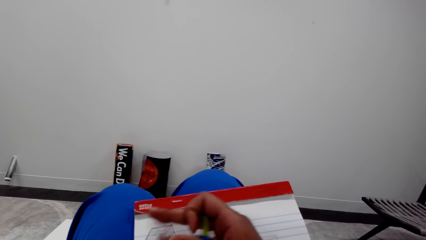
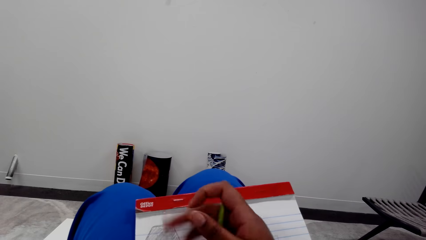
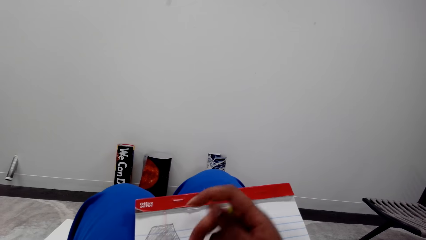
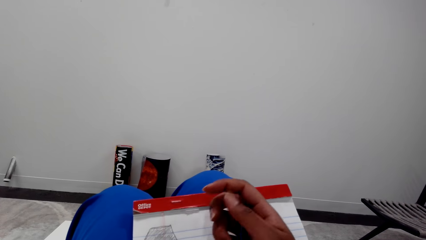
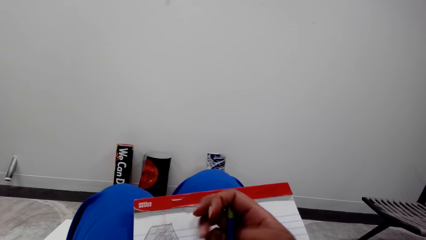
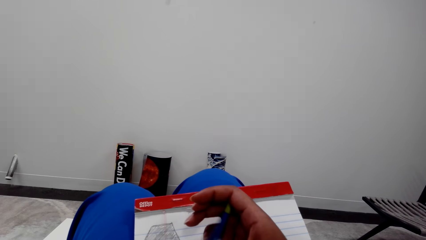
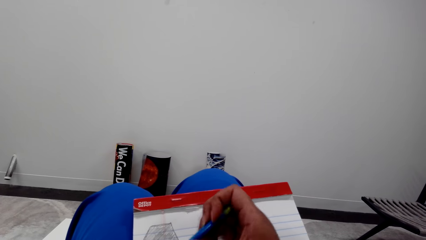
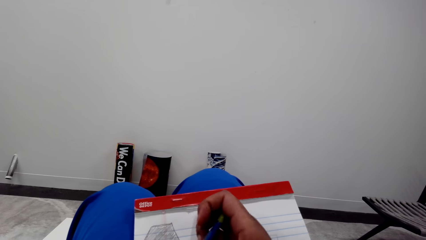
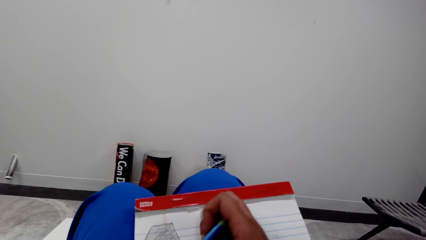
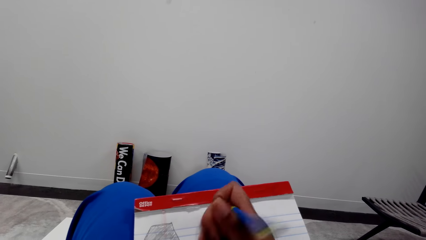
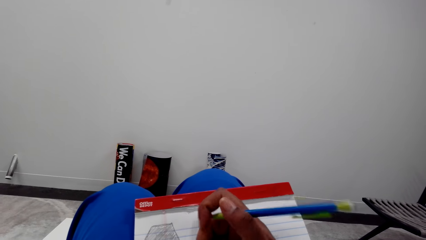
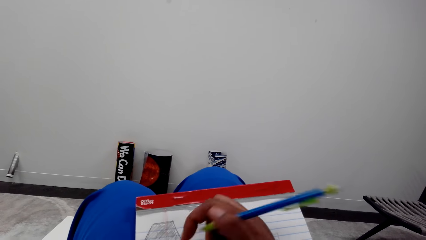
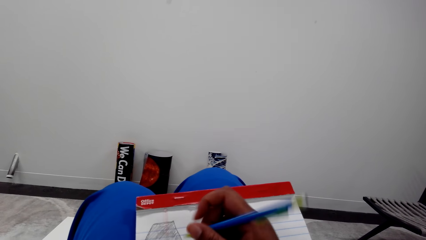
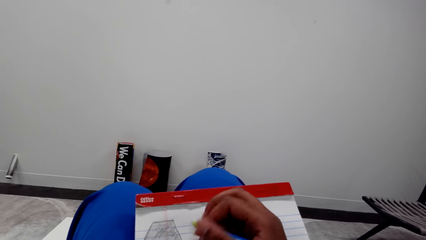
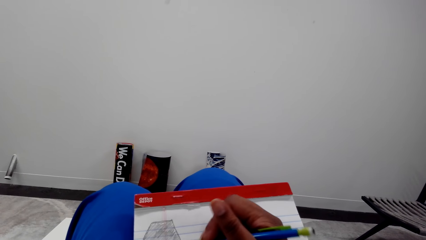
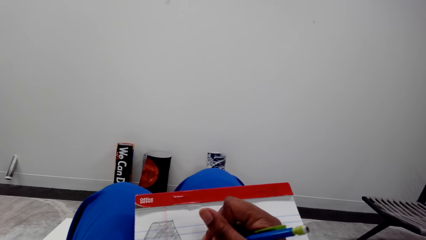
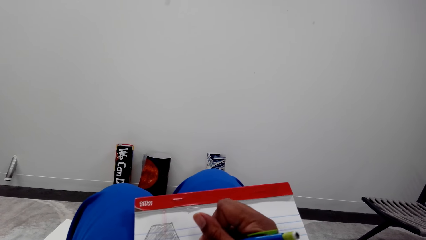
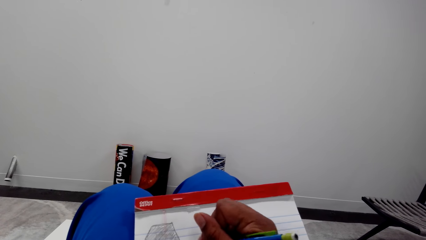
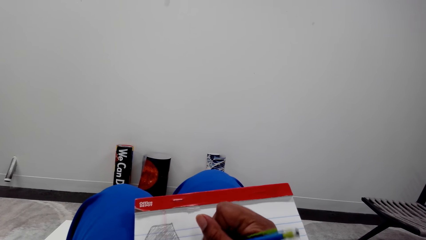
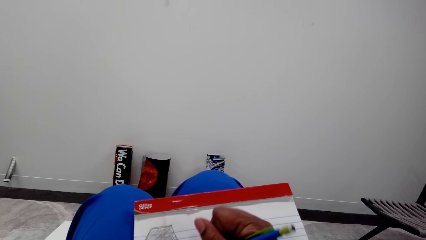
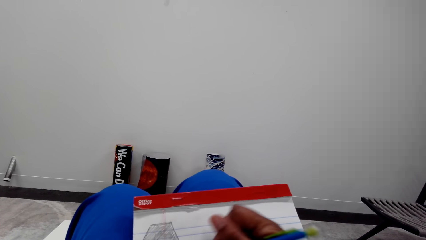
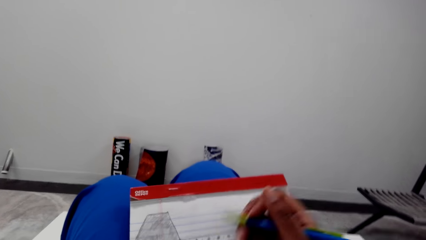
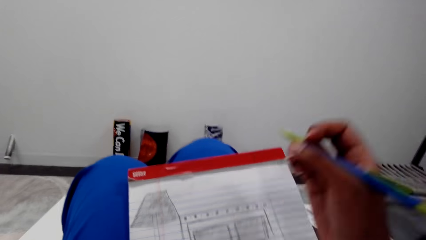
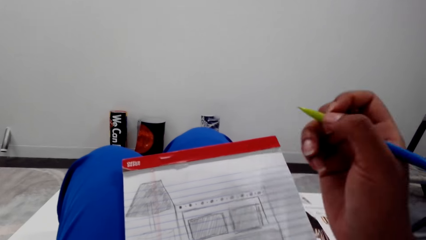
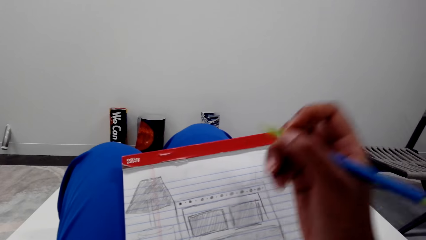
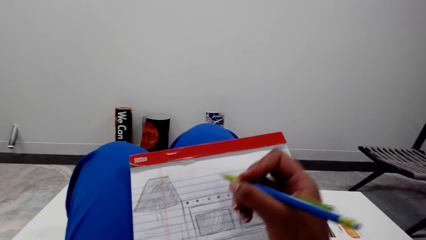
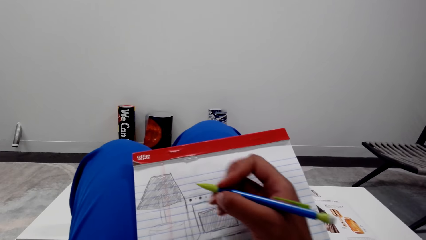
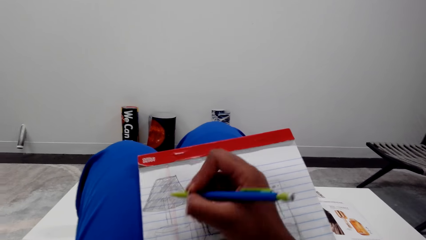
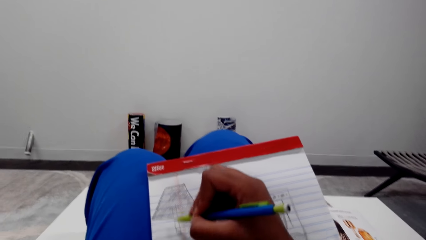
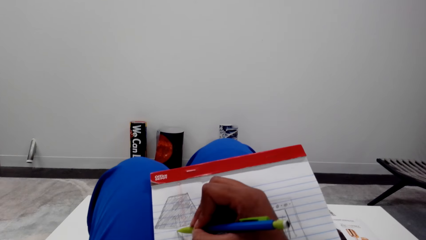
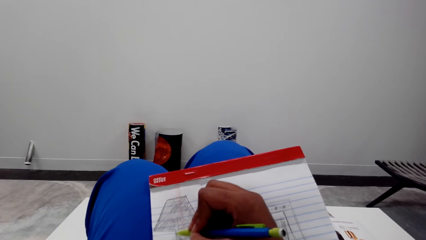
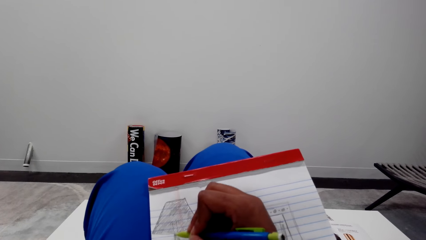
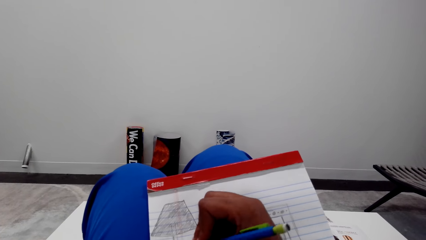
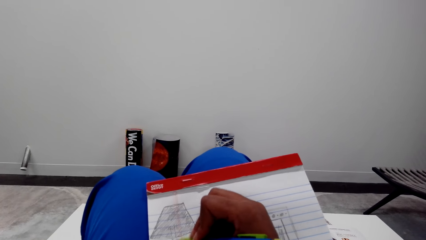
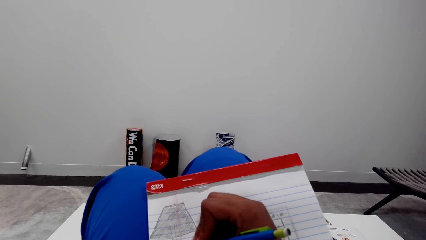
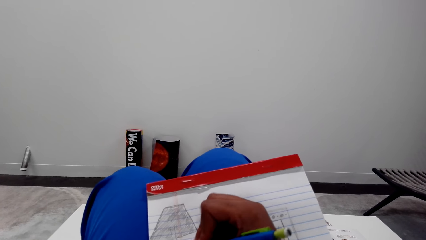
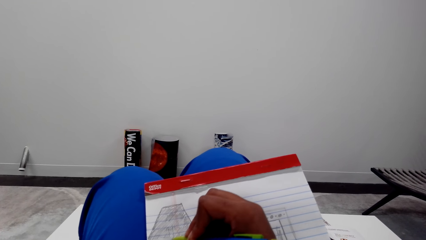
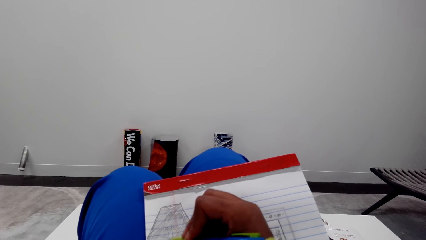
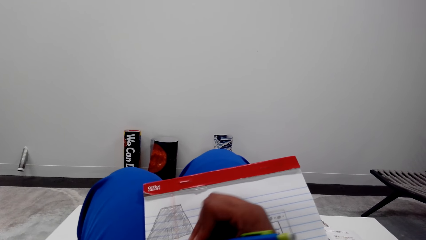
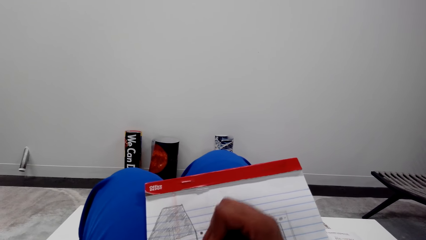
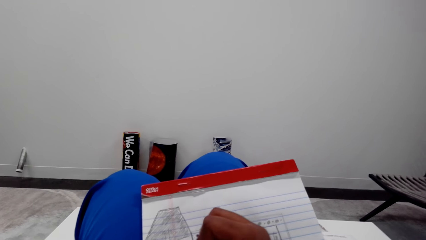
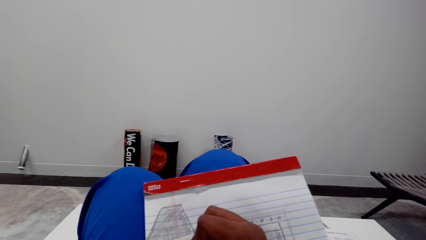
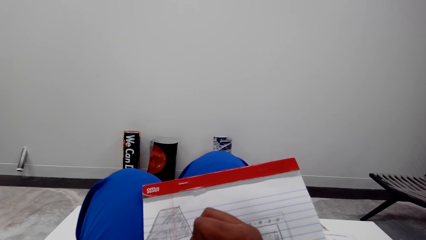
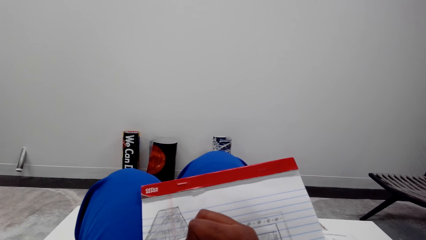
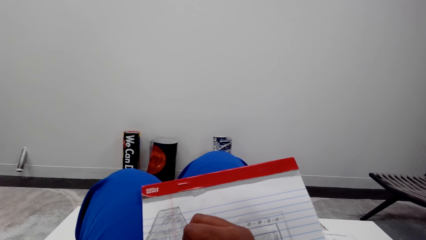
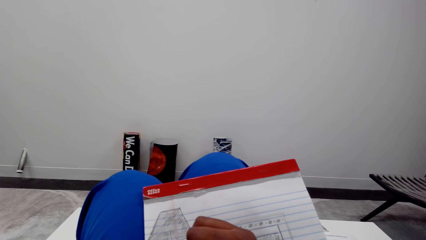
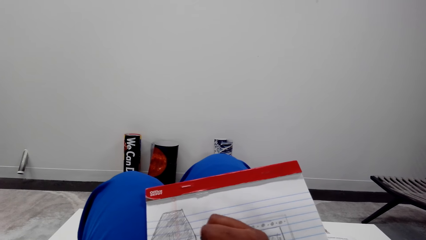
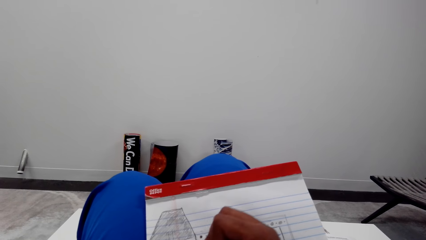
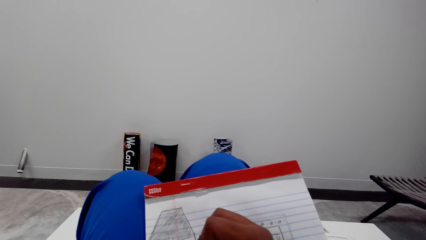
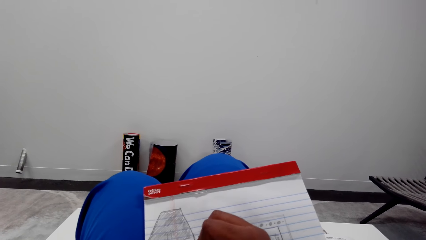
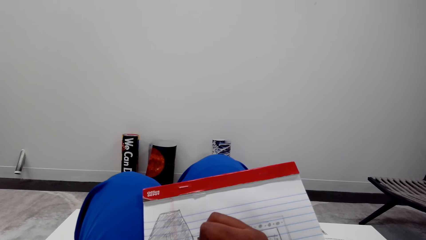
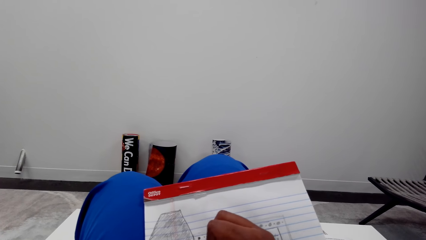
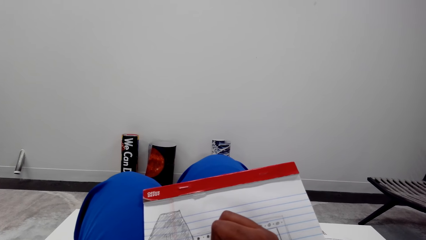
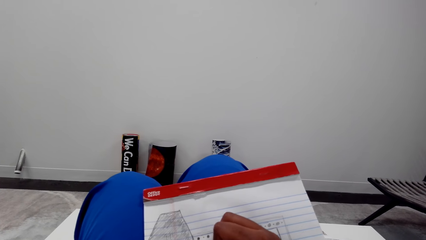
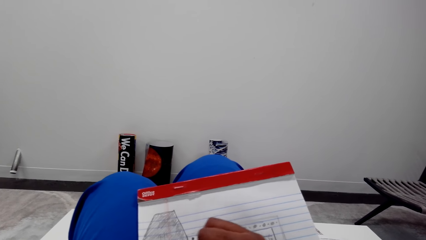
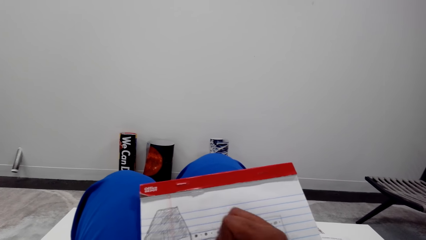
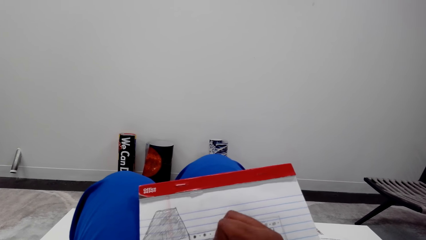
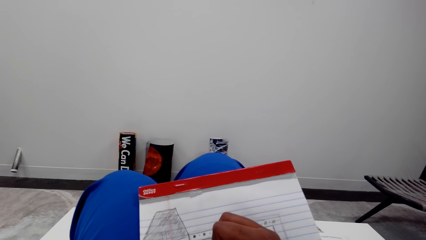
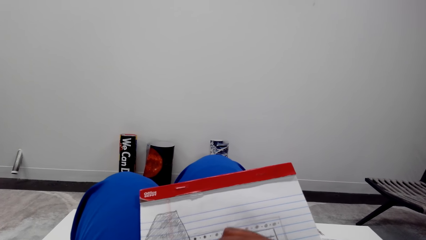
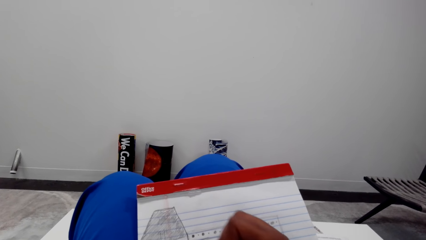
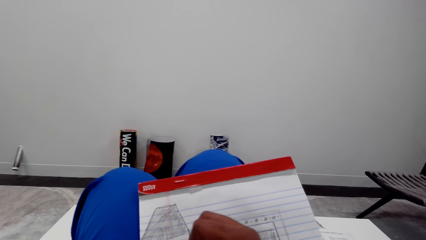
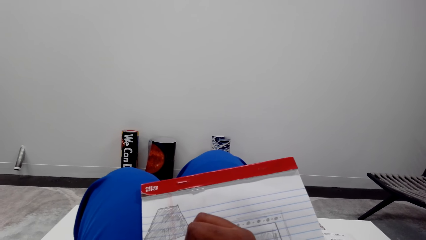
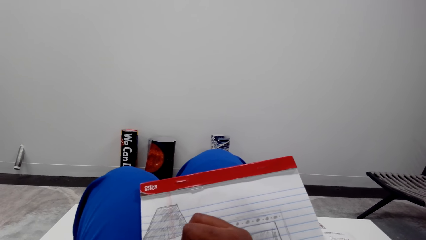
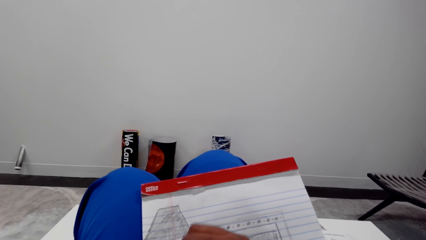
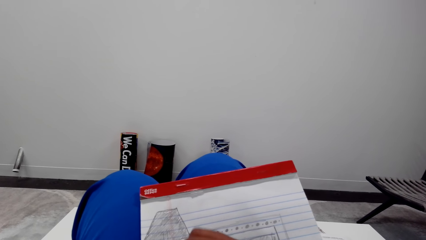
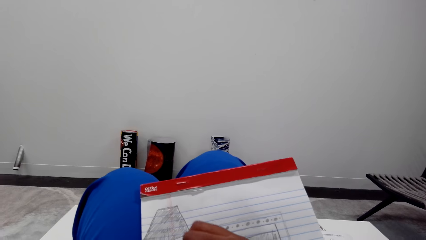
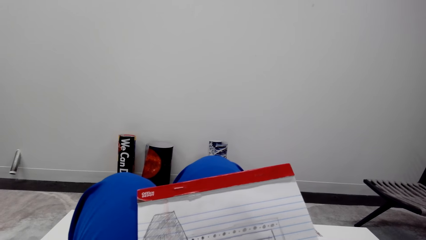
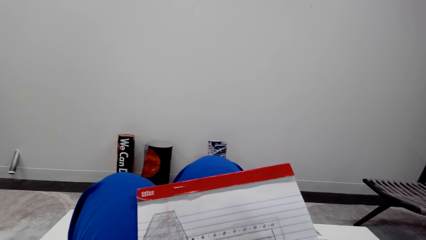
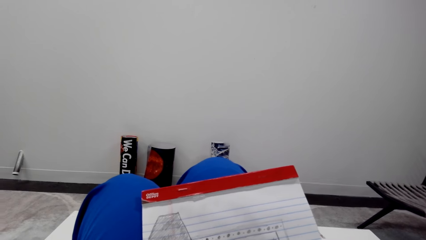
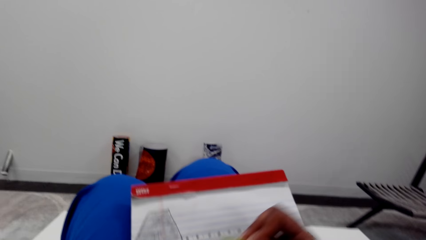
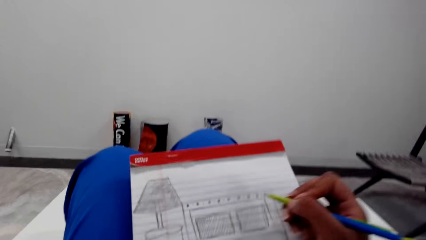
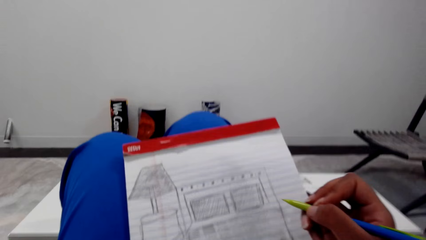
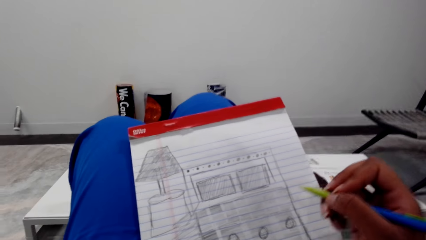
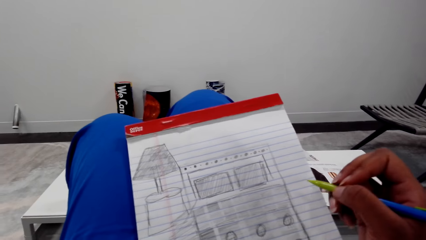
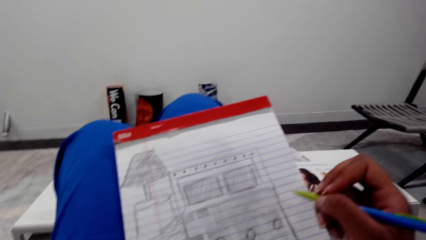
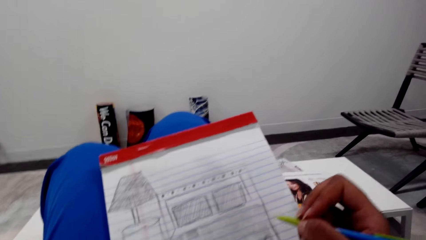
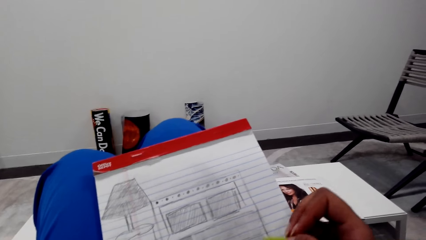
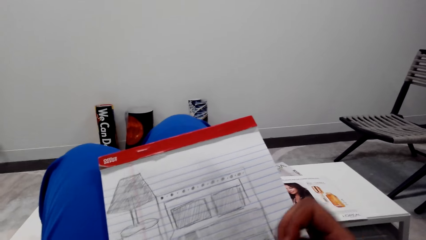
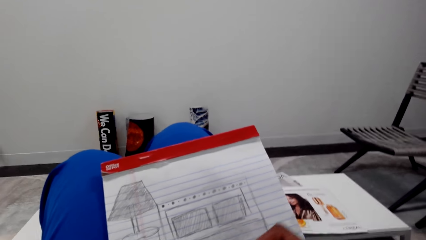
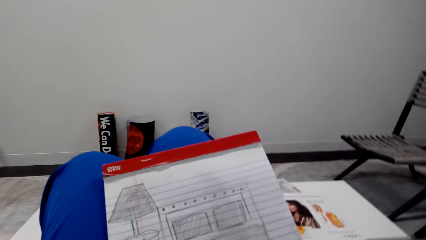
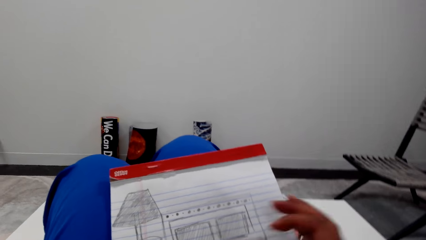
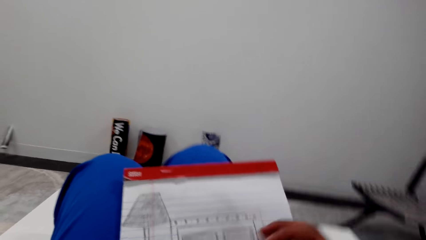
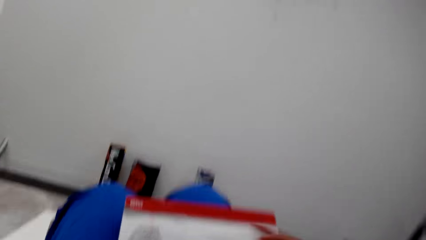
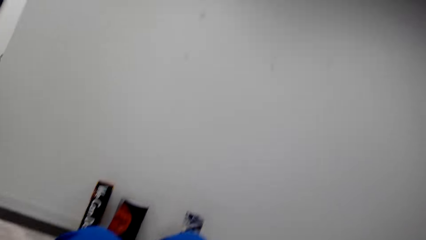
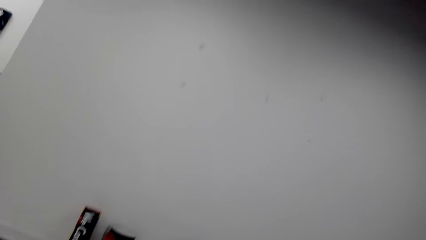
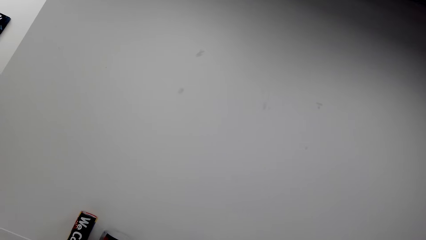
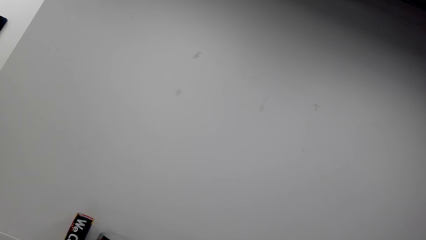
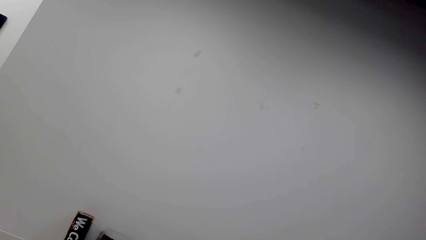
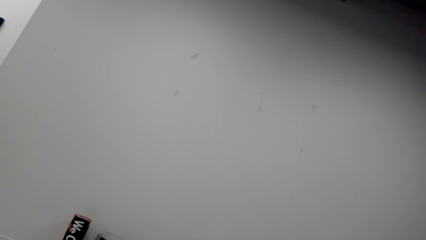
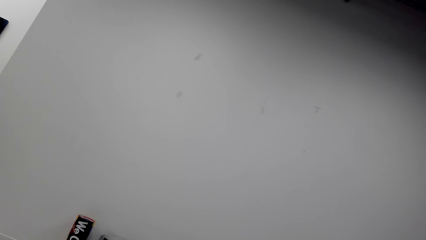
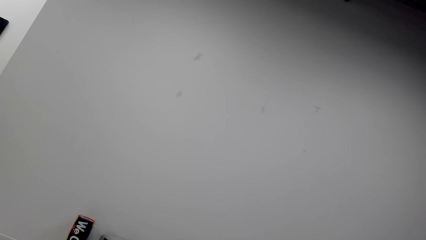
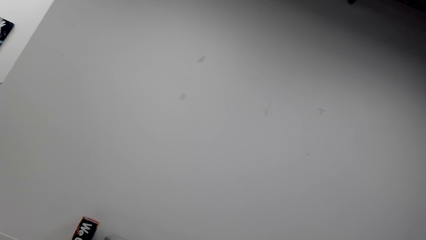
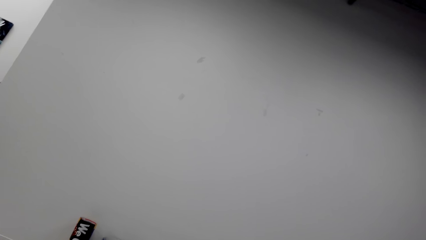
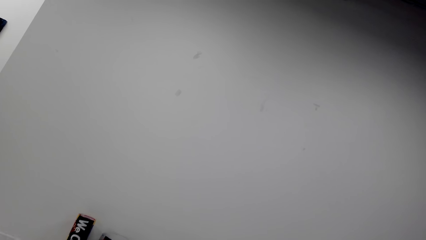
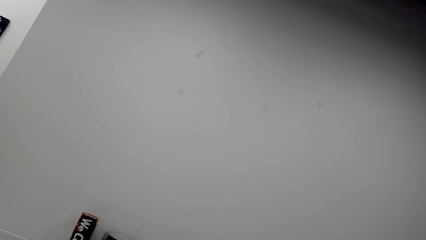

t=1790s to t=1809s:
The camera wearer scribbles on the book. They draw on the book with a rubber pencil. They converse.
